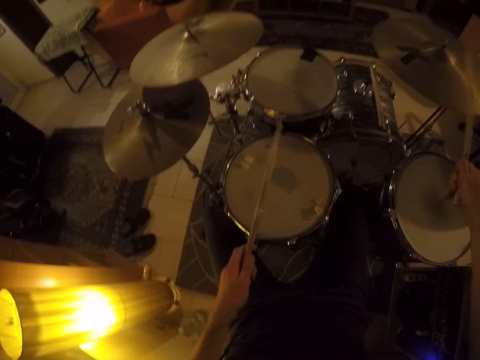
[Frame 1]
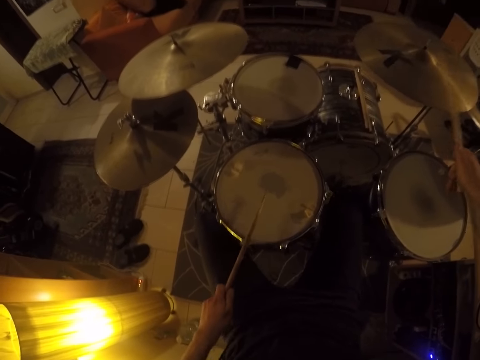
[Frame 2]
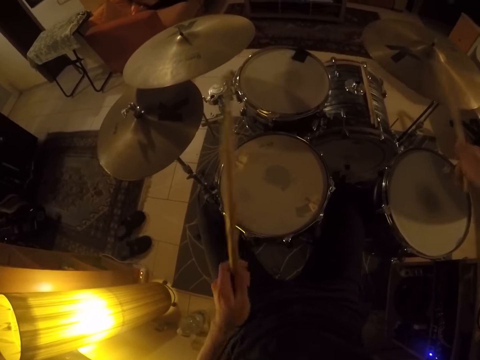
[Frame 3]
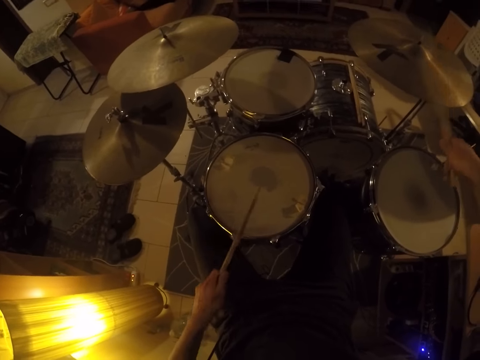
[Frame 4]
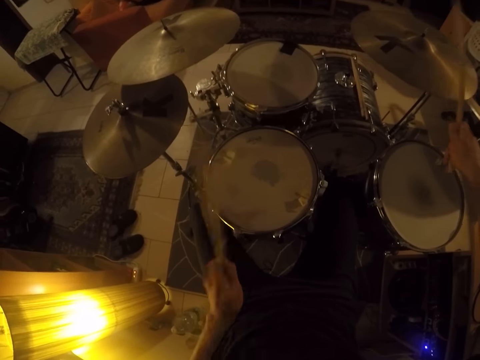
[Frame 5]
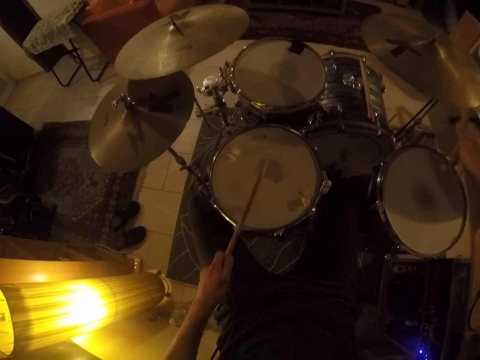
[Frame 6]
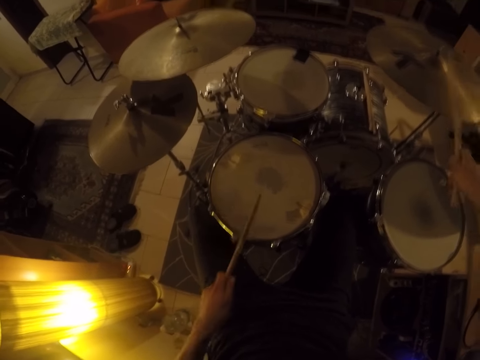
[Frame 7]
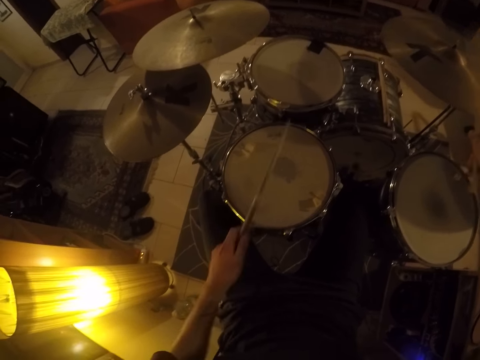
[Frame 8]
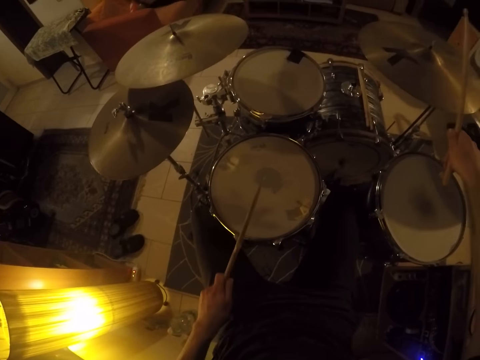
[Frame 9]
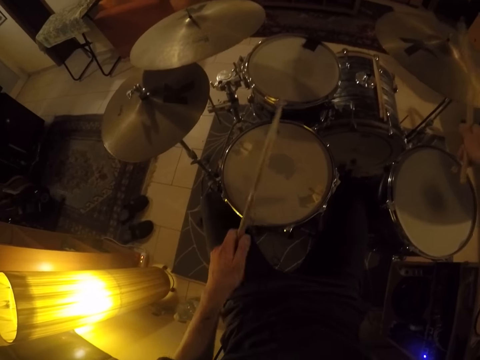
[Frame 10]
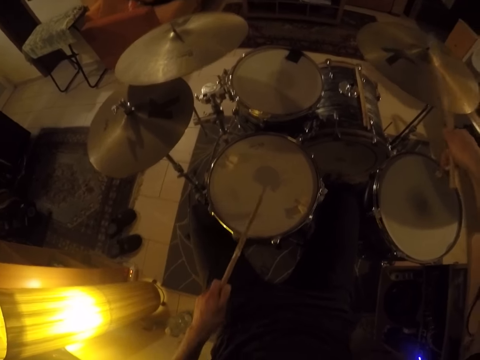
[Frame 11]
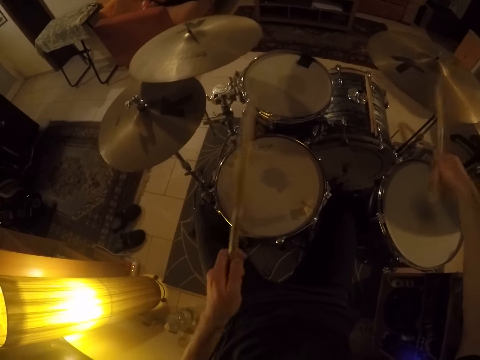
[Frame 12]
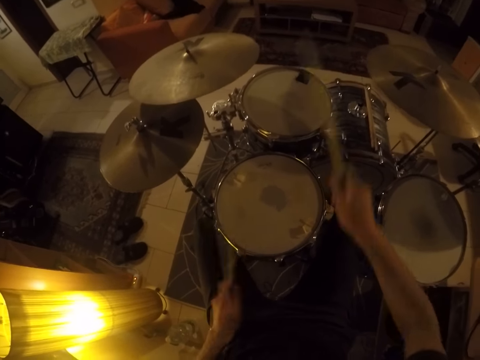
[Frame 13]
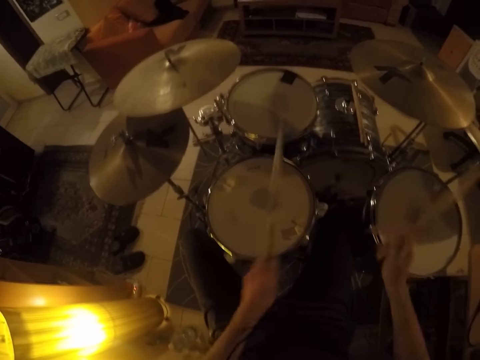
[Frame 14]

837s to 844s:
The camera wearer plays music with the drums.

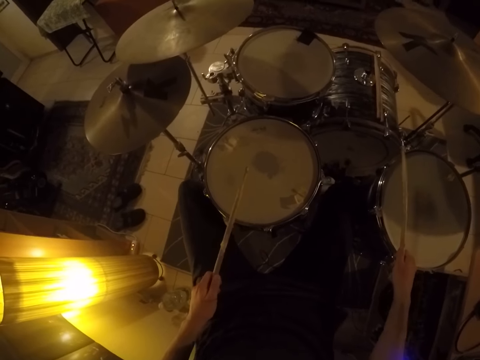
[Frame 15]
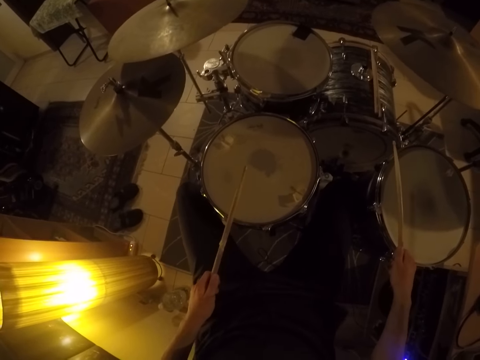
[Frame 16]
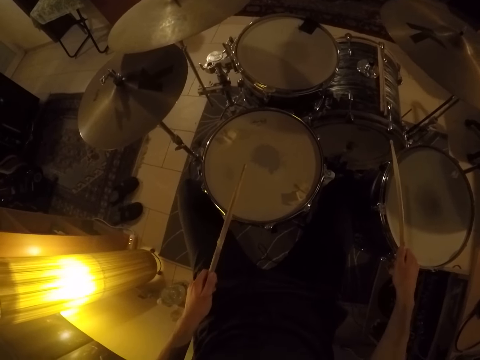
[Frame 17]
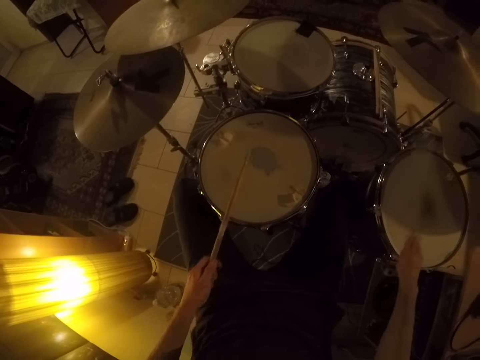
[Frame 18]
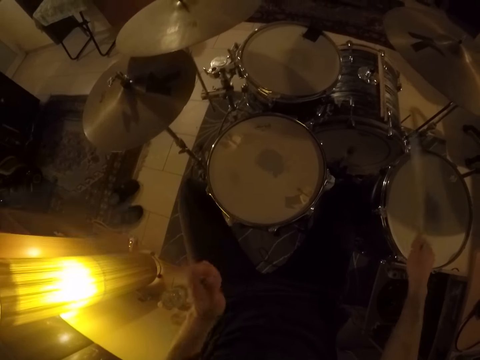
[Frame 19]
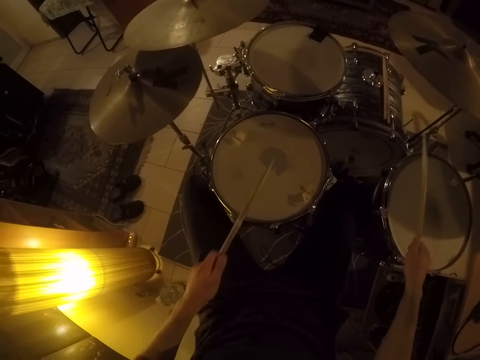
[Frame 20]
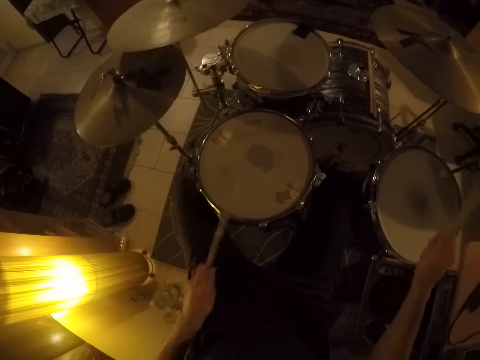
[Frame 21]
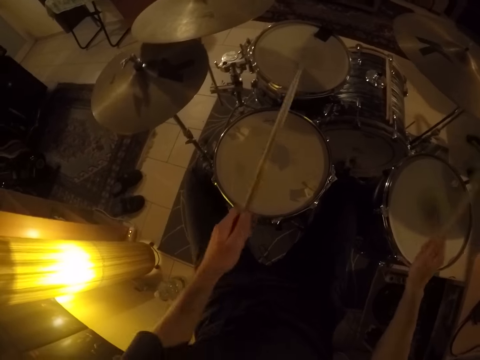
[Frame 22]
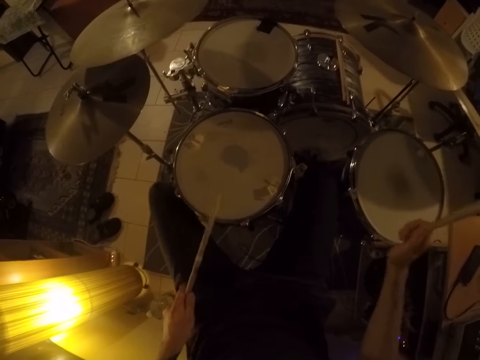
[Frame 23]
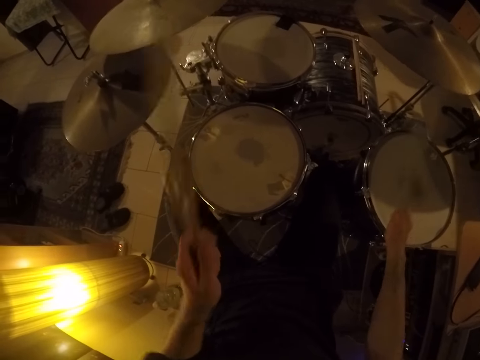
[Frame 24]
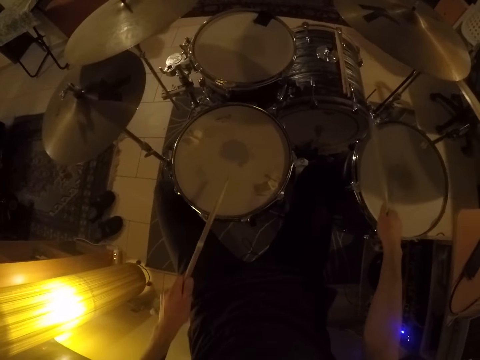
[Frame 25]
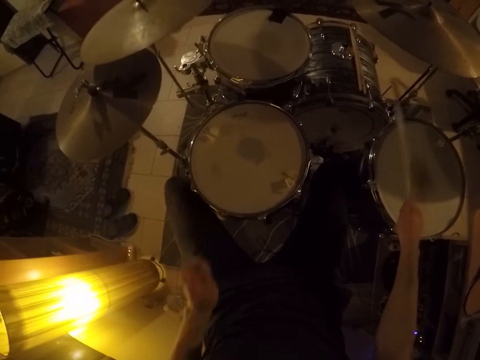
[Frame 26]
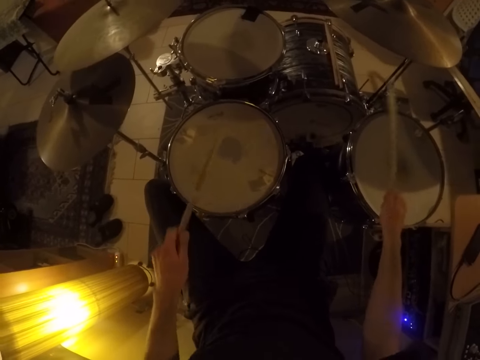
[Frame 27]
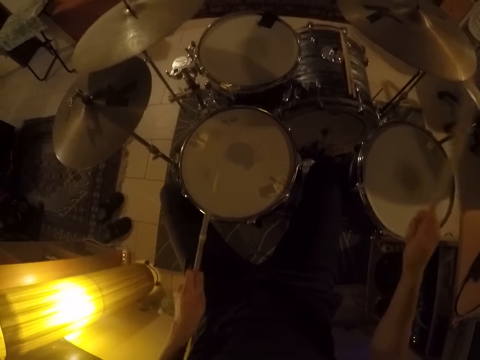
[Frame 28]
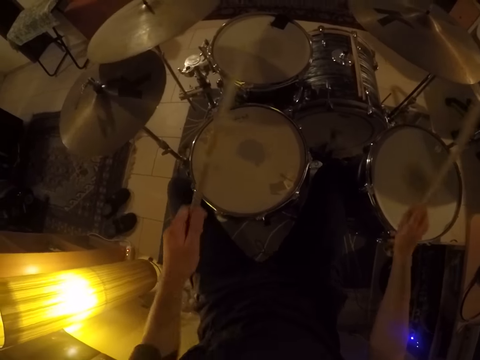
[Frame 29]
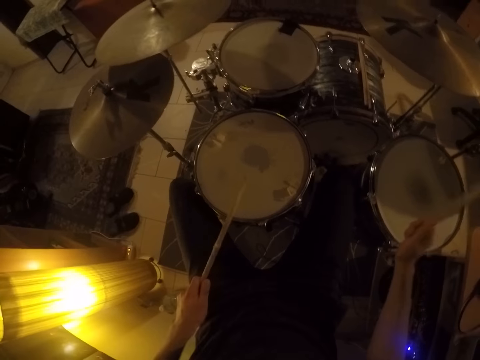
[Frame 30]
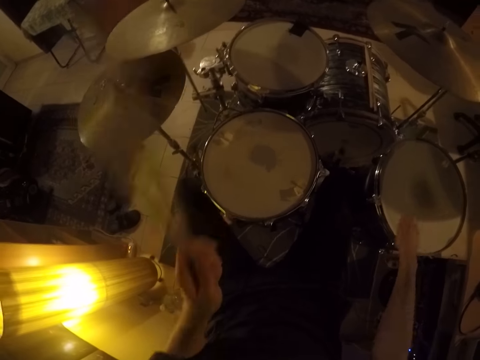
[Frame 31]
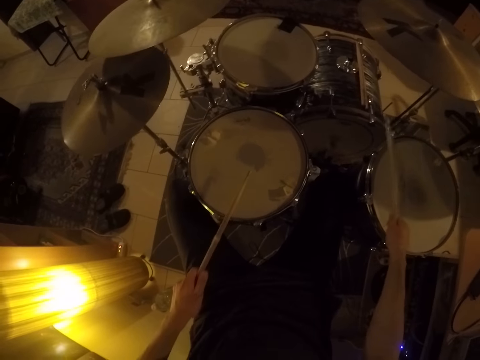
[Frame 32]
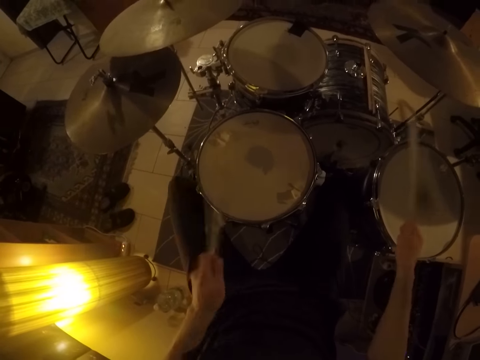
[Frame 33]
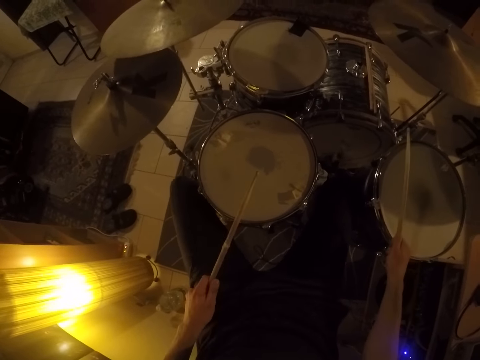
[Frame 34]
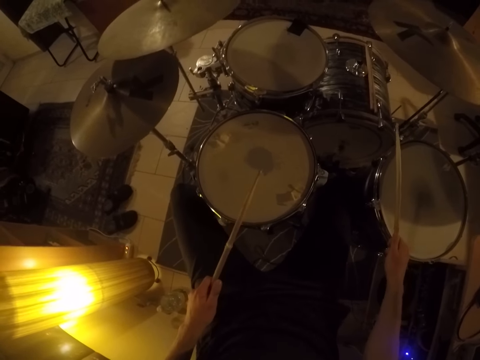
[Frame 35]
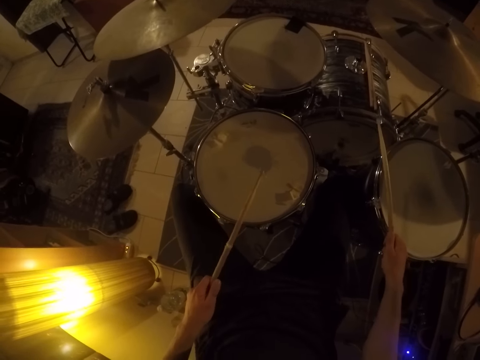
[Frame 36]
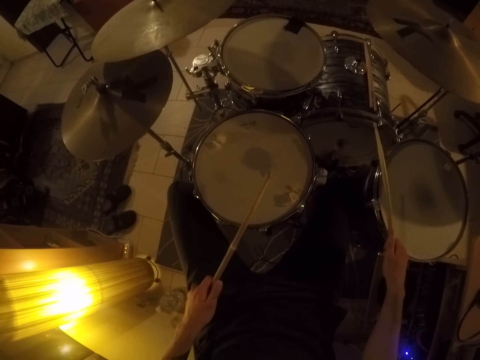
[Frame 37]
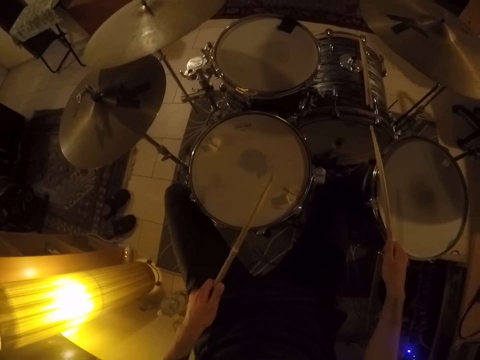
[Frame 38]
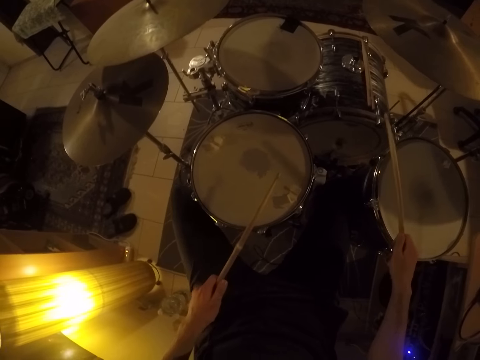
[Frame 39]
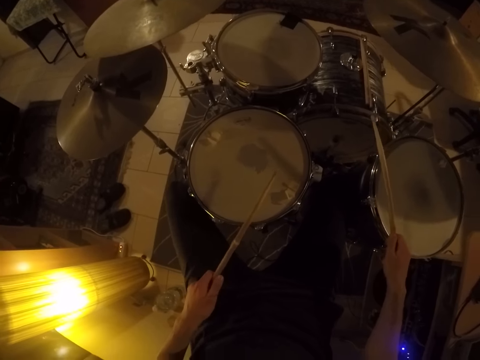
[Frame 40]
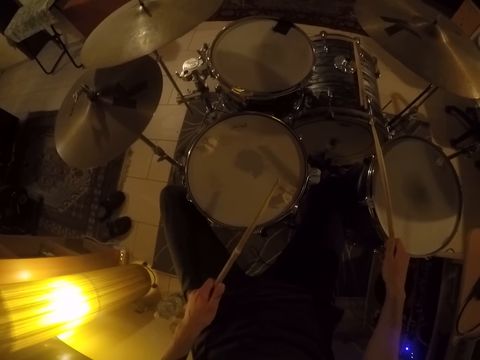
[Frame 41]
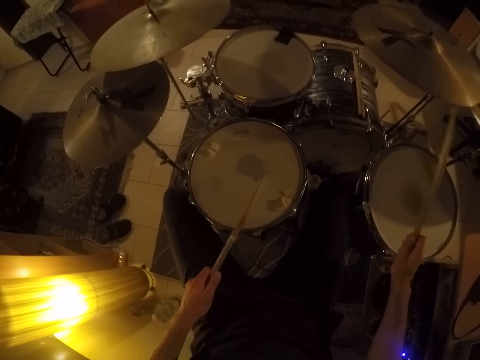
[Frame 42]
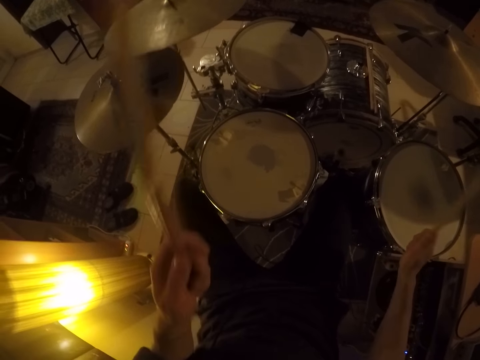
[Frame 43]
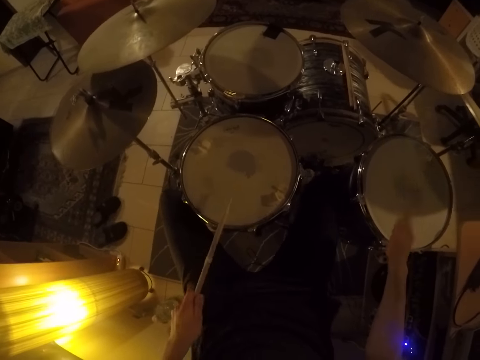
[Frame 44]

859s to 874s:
The camera wearer plays the drum with his feet. He plays the drums with the sticks. He plays music with the drums.

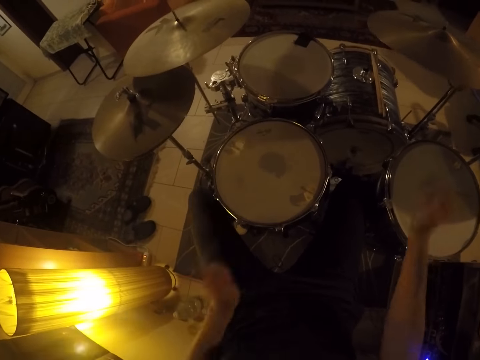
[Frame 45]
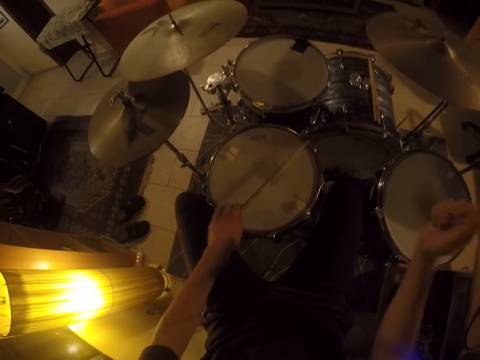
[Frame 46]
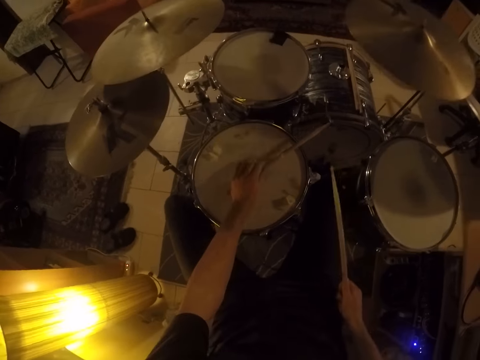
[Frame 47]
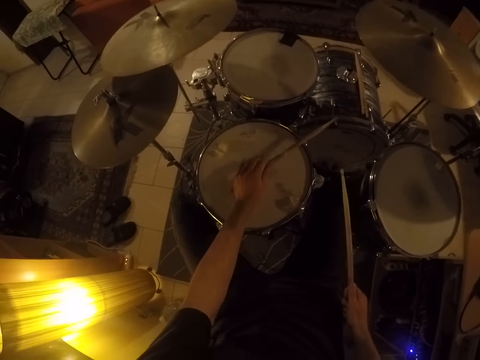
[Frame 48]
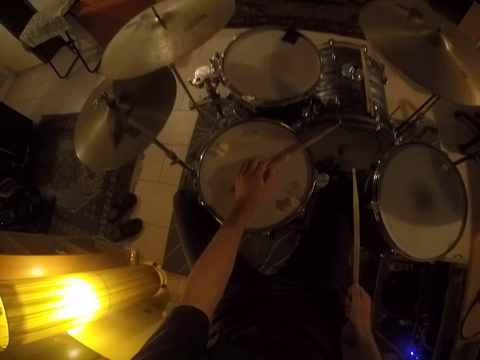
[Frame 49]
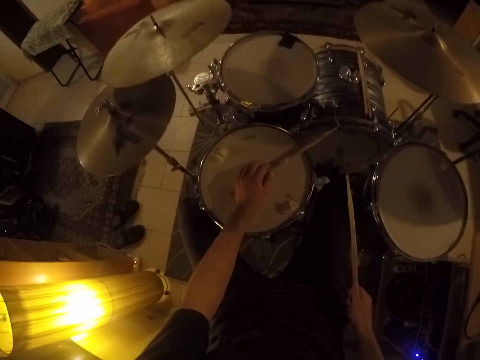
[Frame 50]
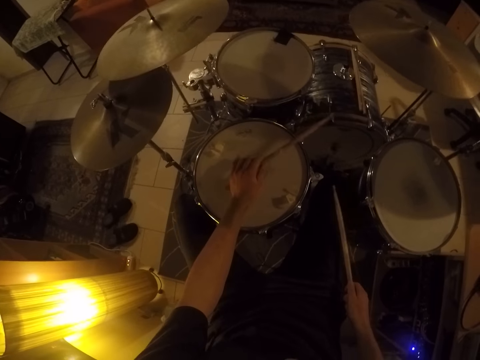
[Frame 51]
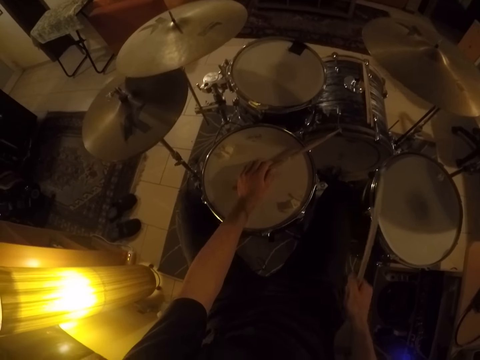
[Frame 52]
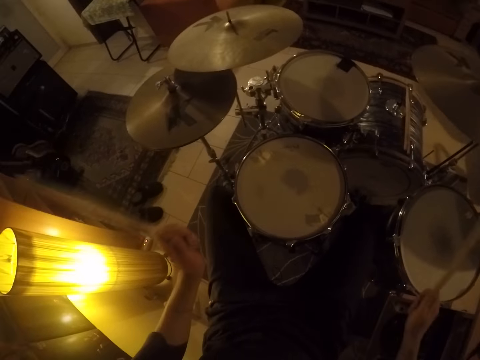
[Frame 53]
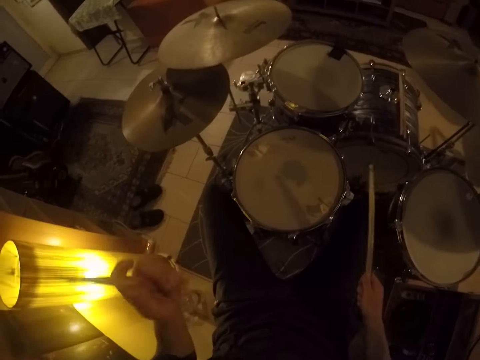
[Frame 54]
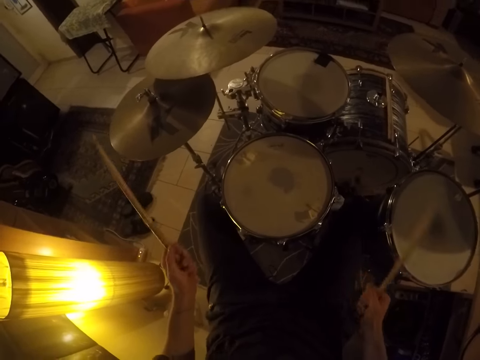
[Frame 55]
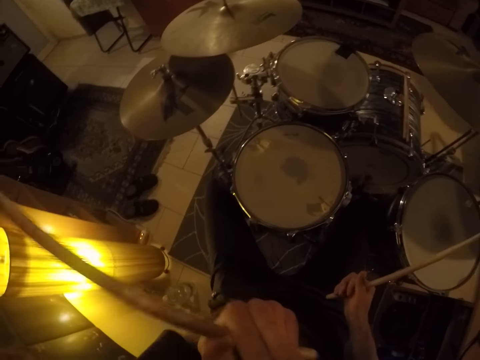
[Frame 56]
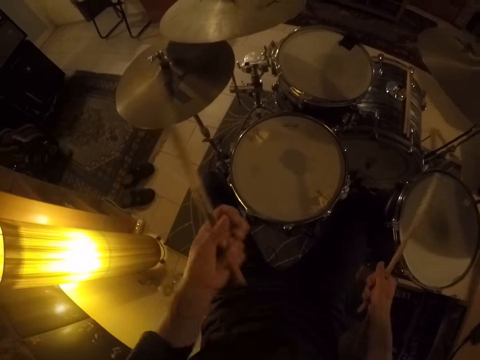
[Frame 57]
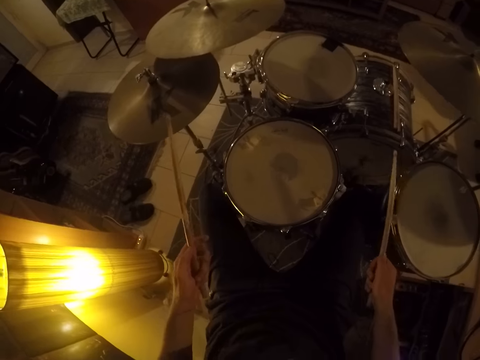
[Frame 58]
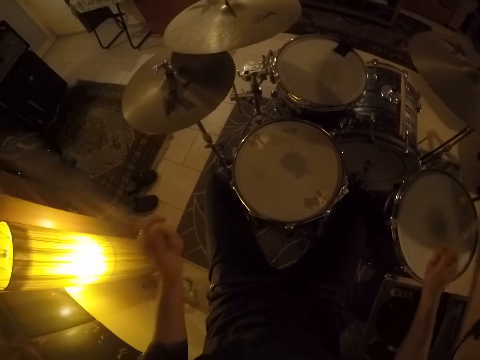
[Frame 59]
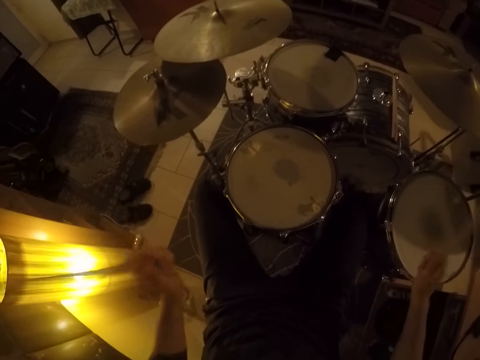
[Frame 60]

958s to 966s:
The camera wearer rests his hand on a drum. He raises his hand to something.
